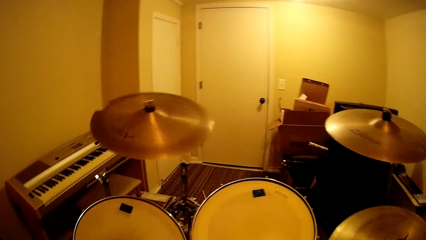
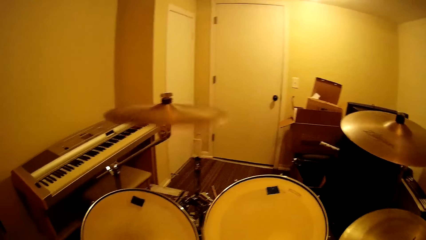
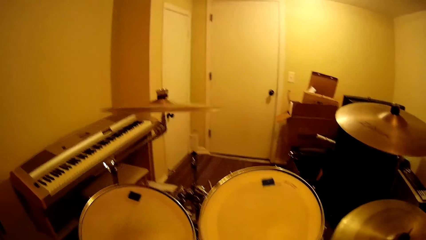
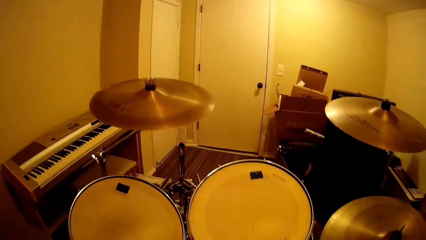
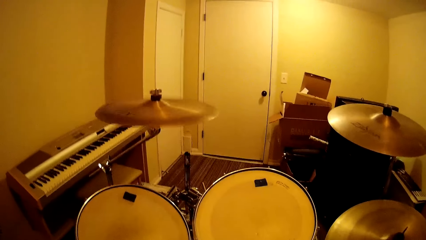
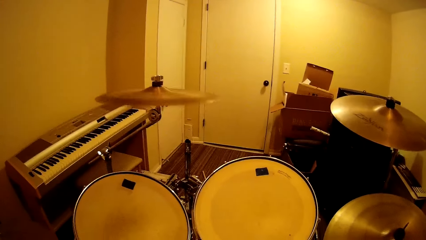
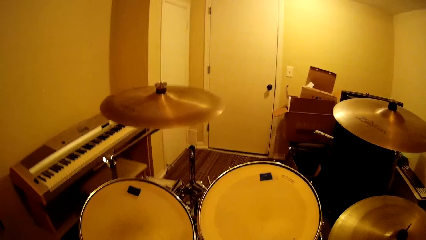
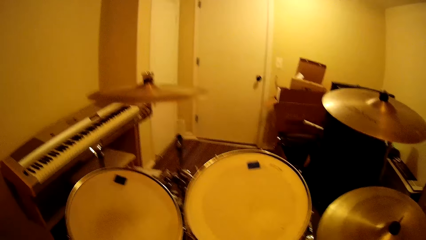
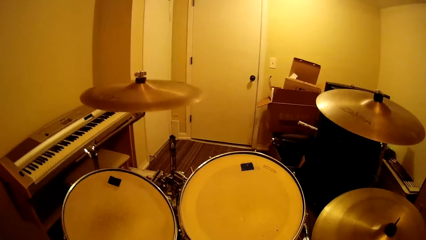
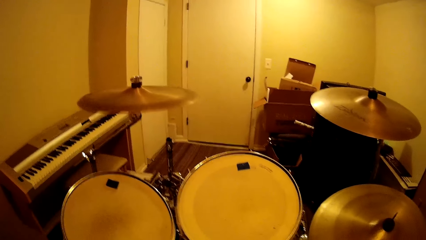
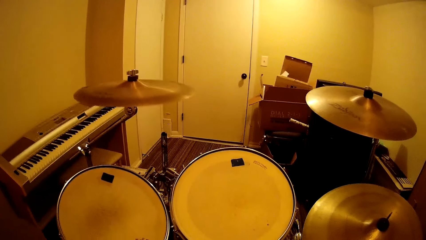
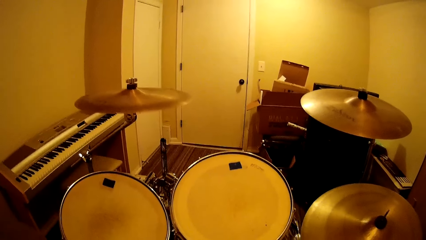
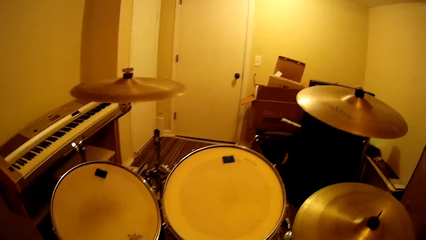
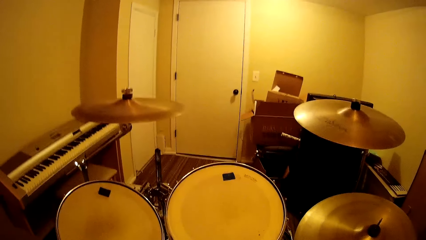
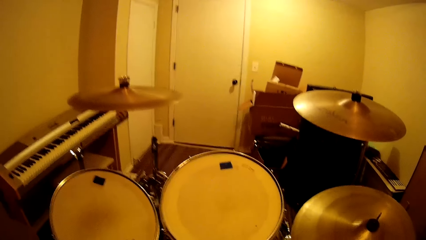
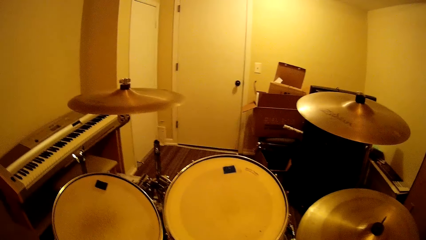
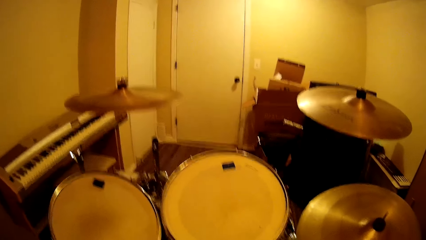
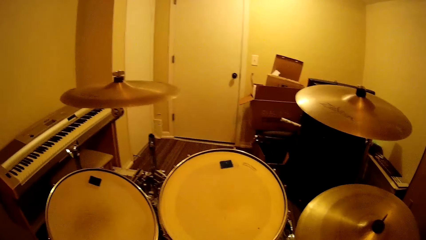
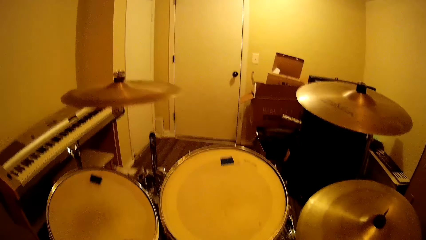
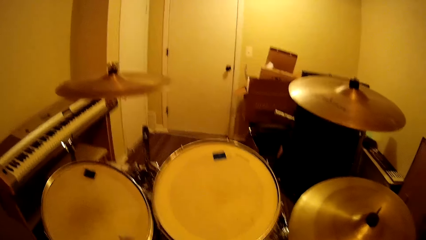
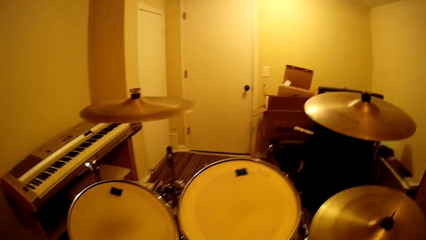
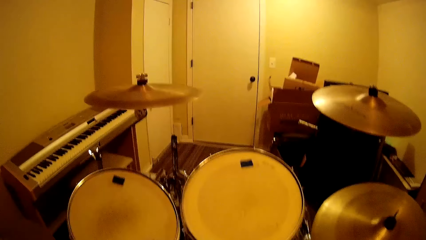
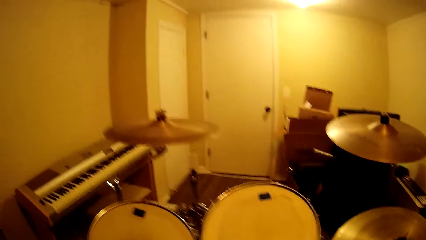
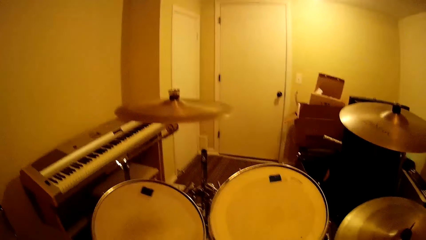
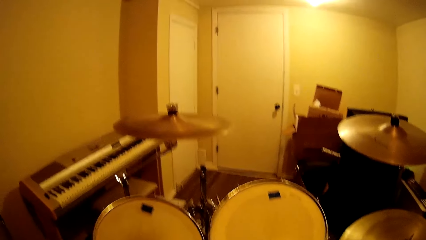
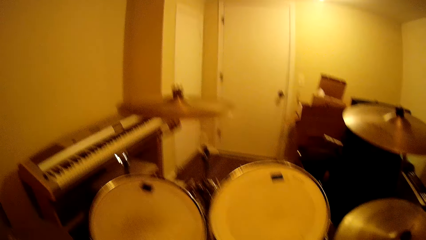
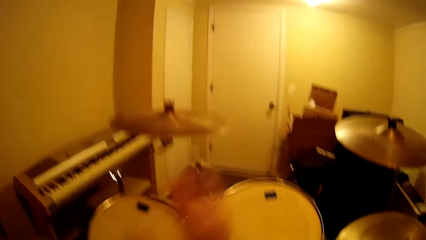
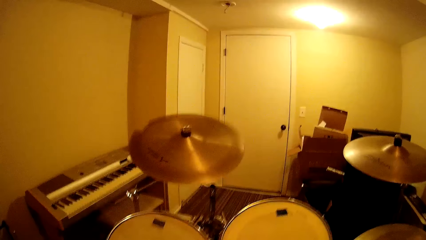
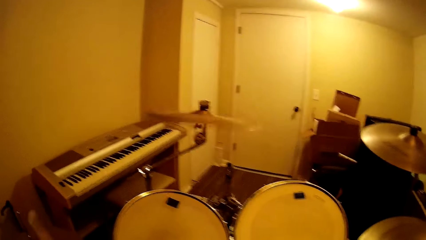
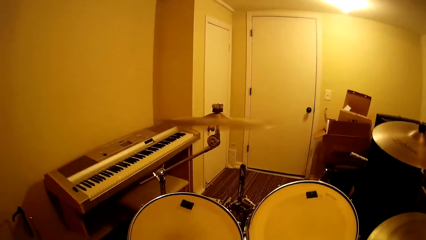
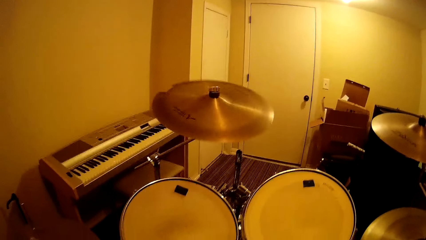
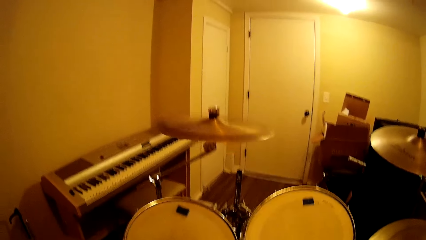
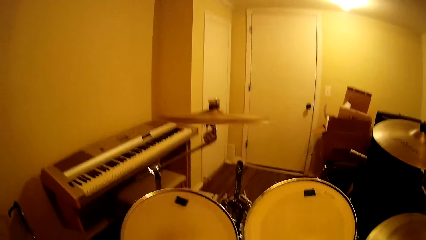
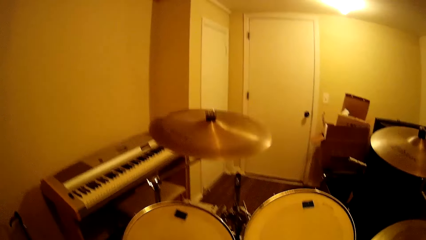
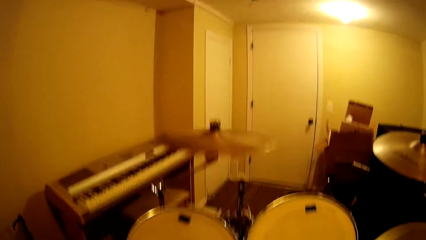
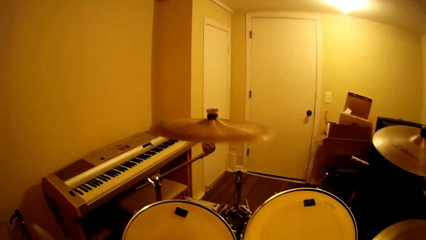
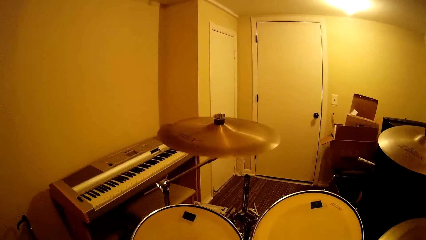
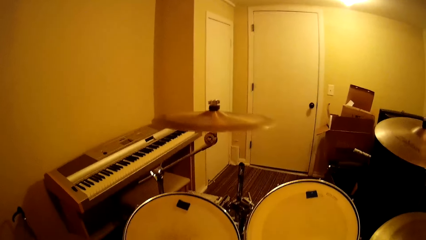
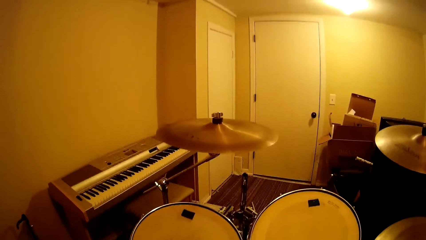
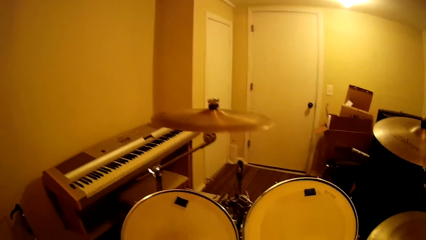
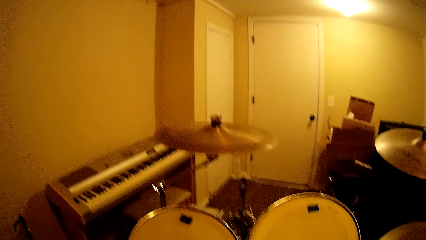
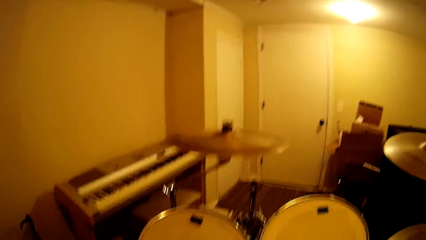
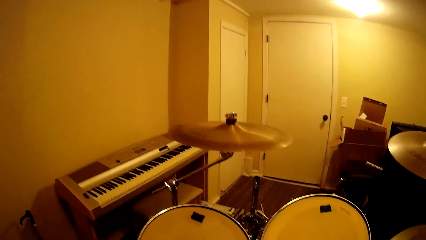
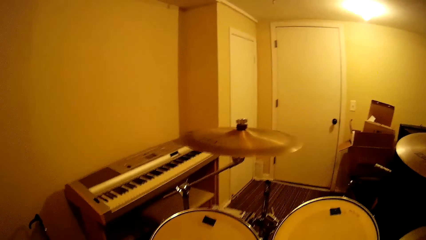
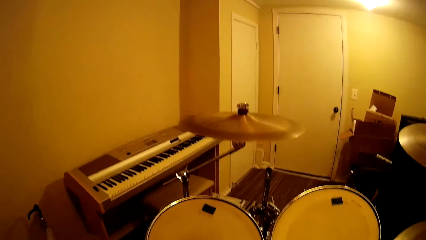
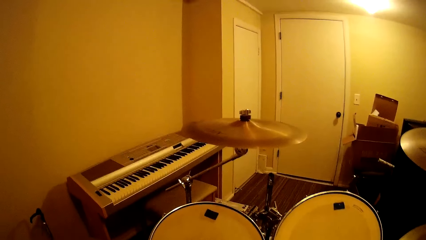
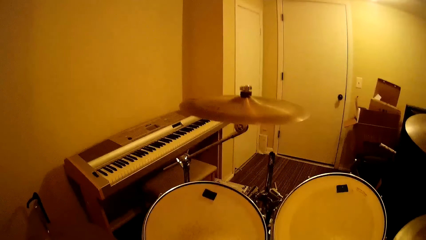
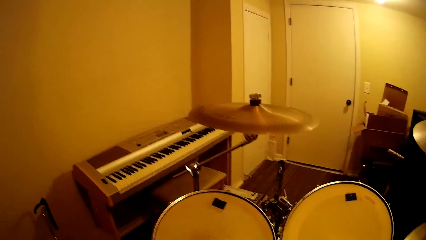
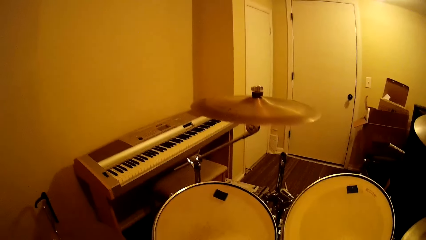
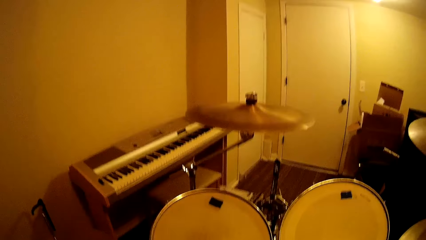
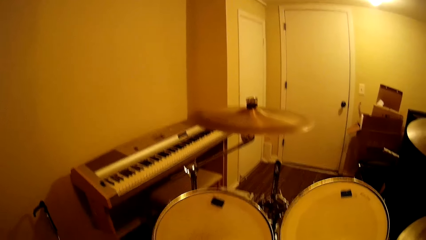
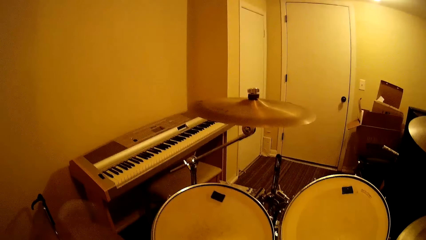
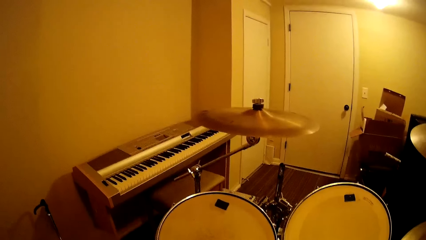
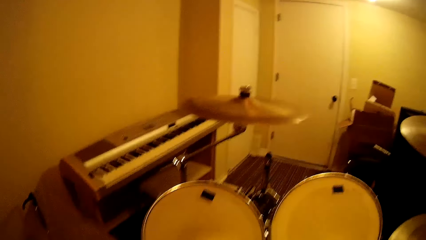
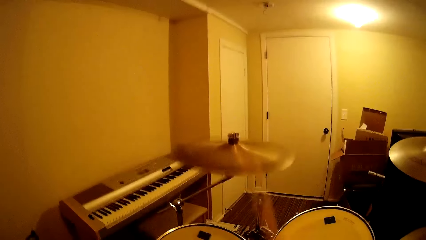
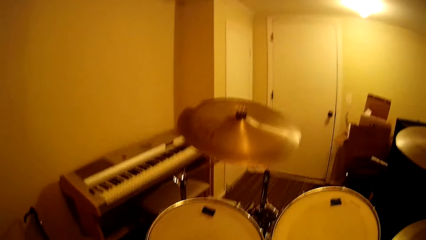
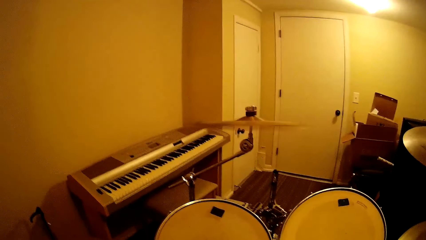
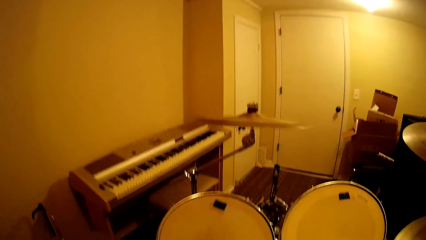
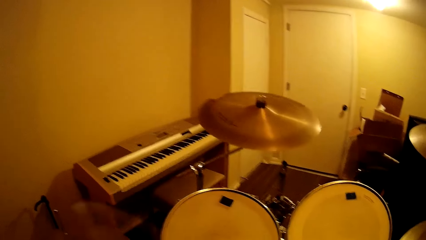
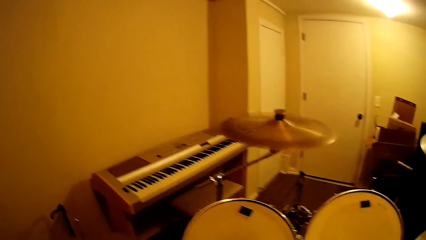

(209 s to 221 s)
The camera wearer plays the drum. They play the drum again.

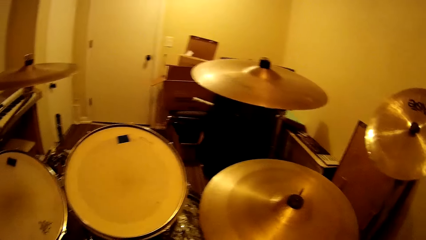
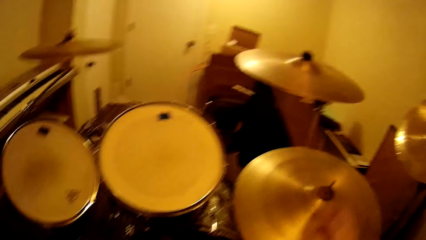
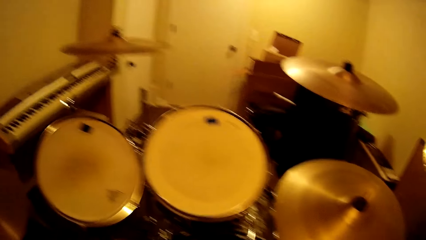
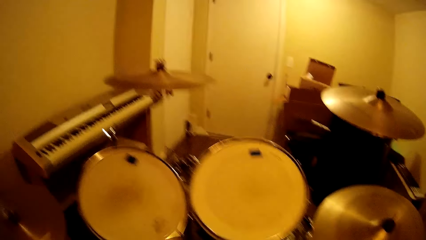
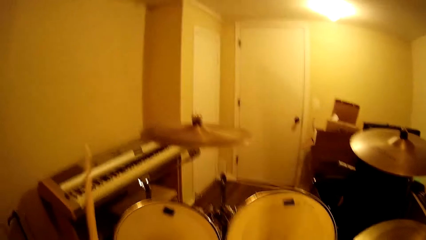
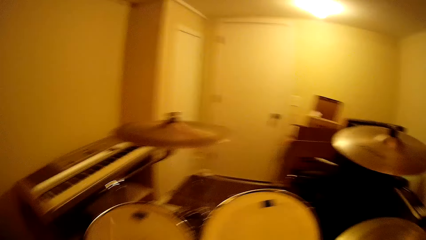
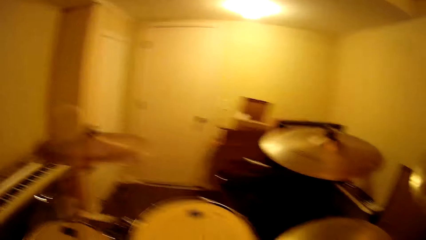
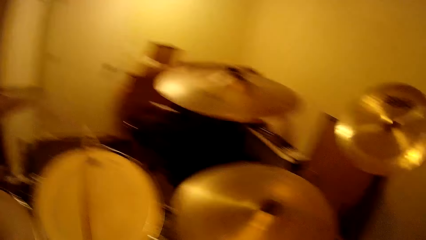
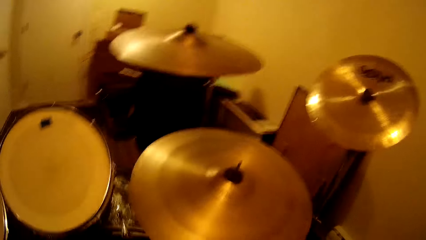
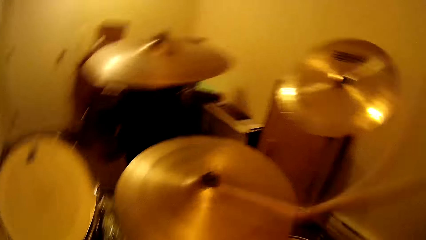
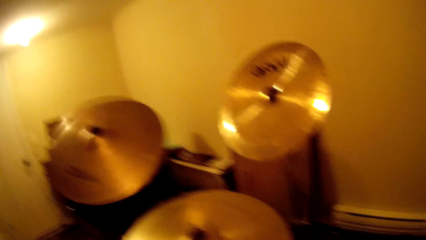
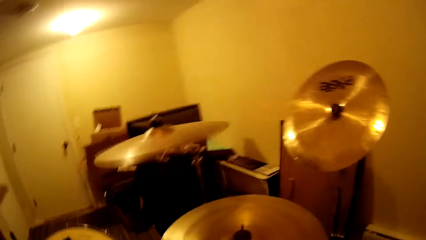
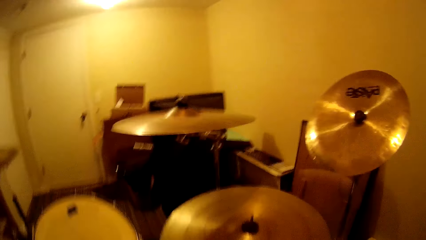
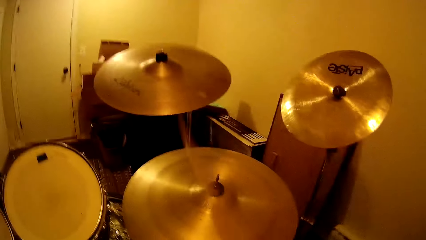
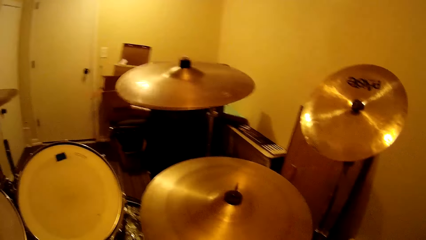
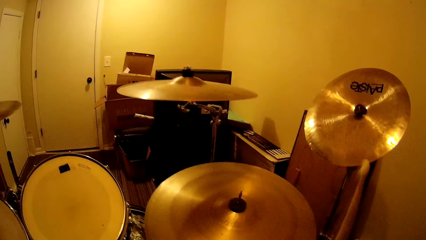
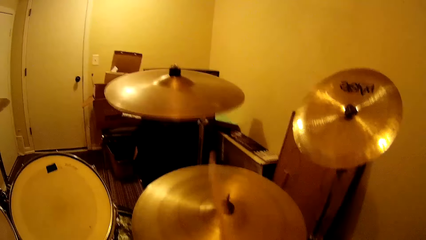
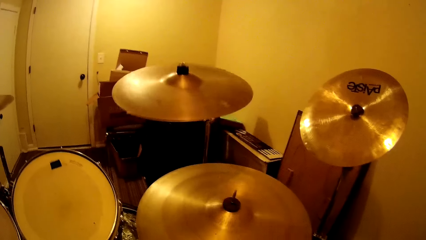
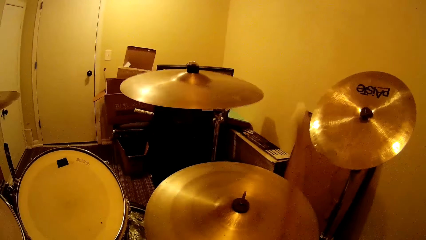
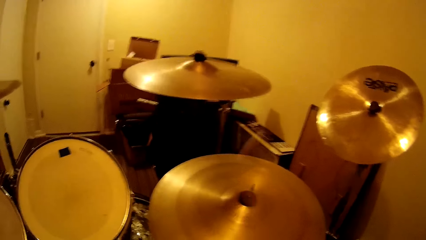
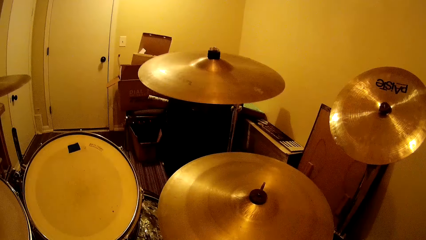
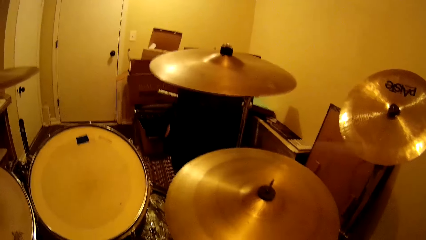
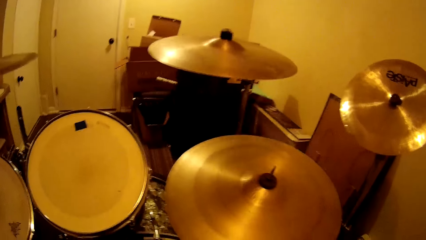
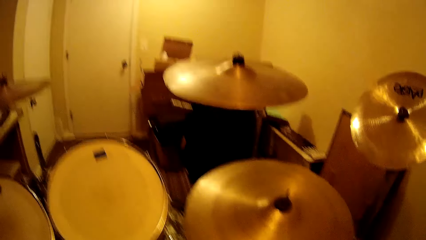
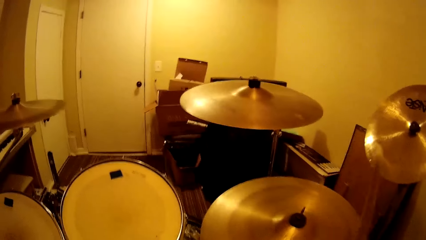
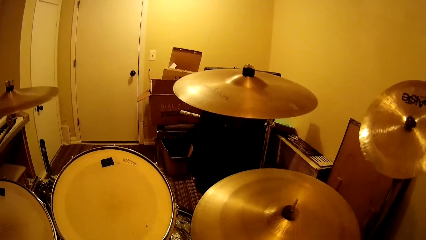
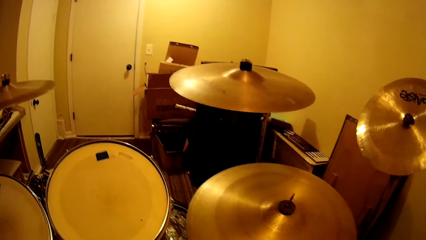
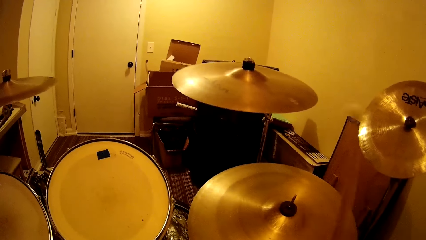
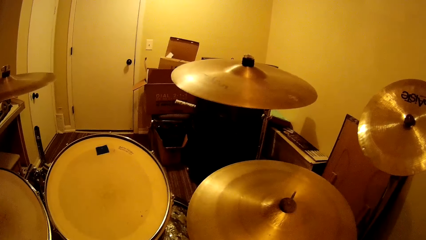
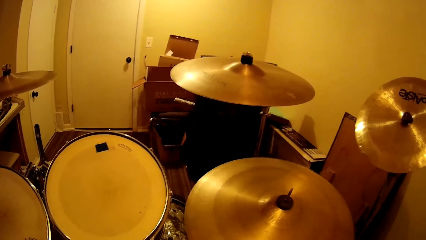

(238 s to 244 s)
The camera wearer plays the drum.
